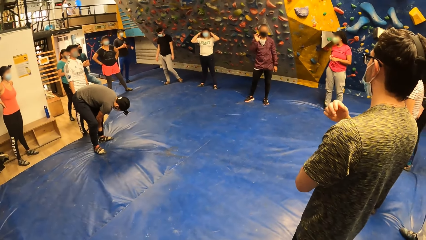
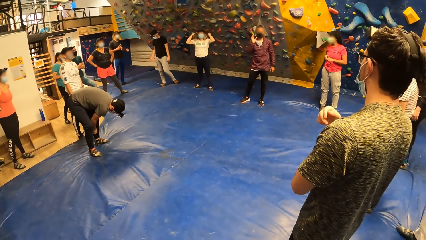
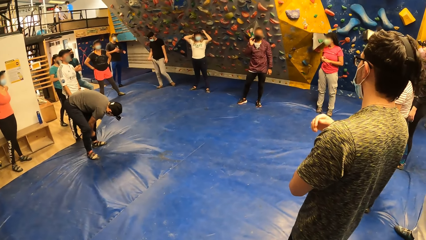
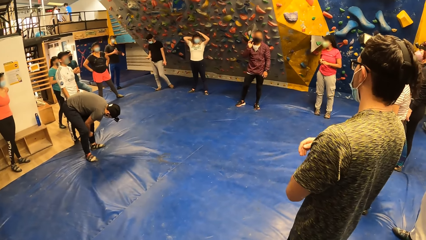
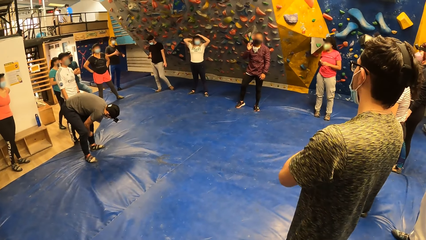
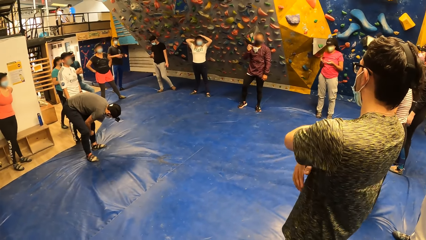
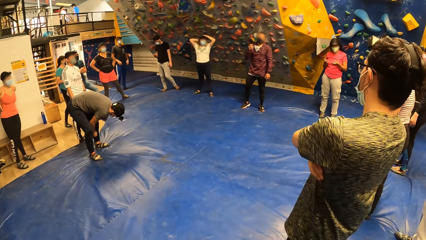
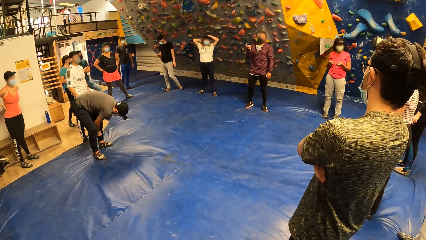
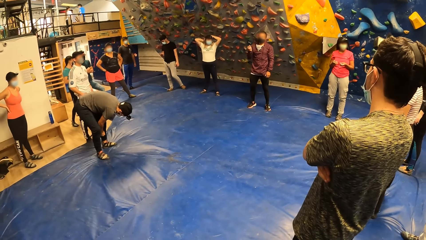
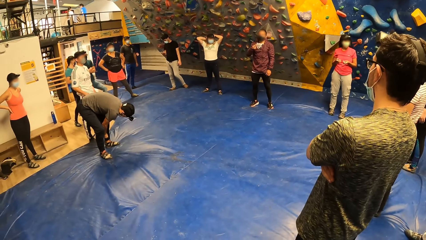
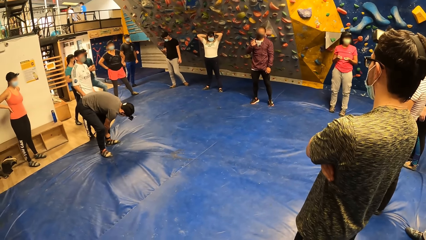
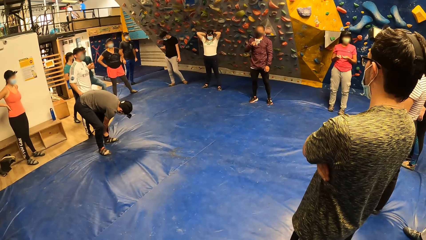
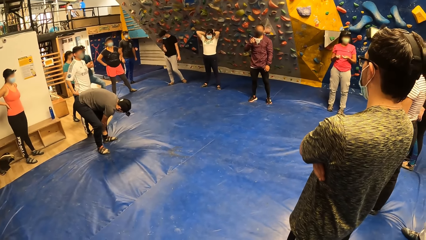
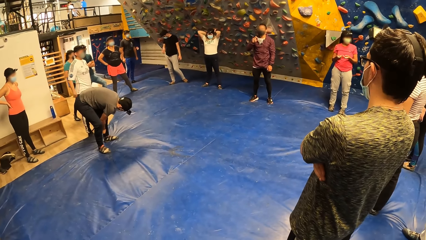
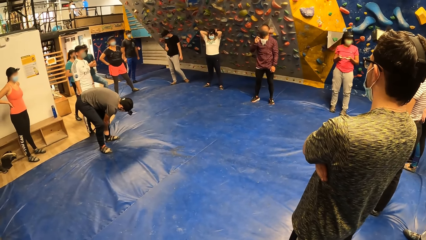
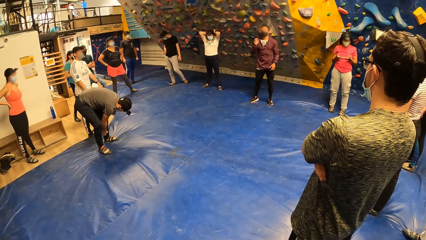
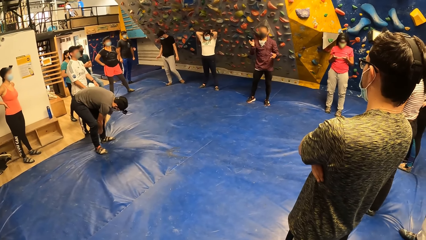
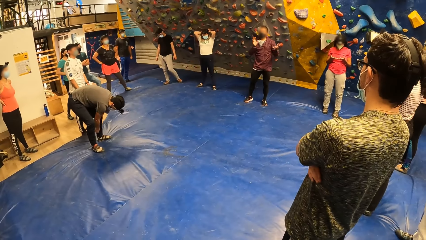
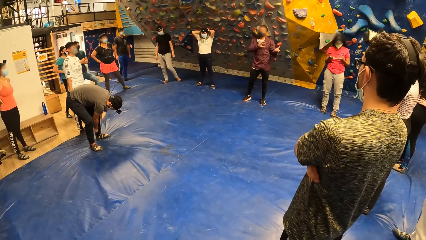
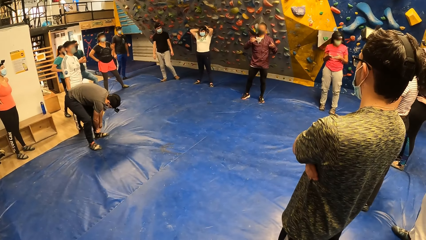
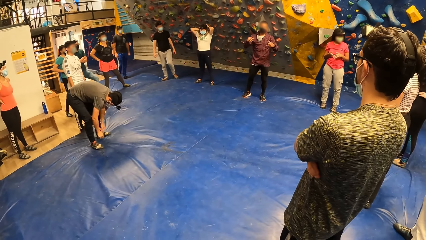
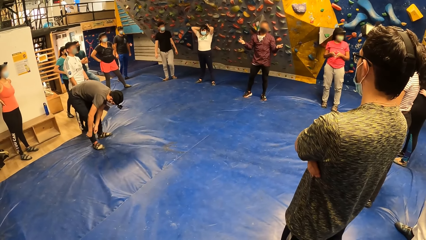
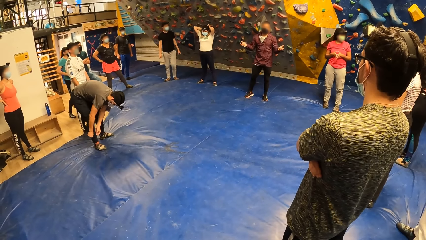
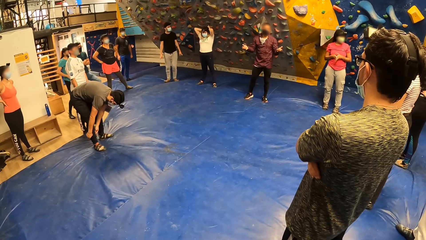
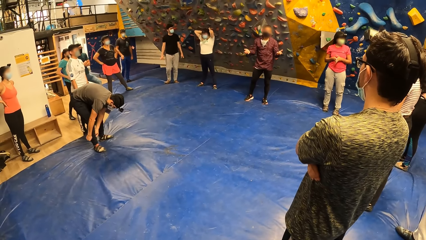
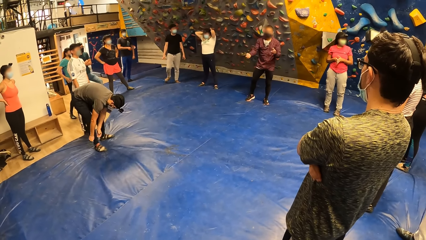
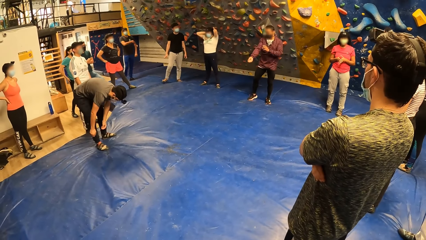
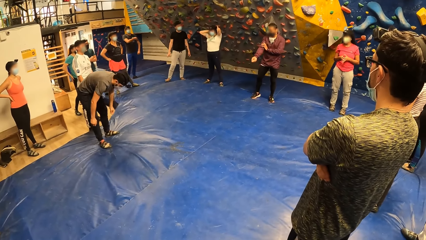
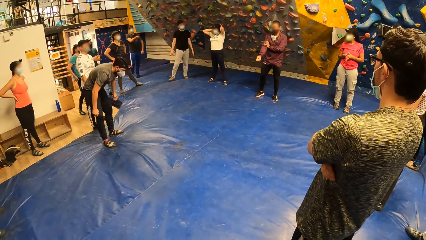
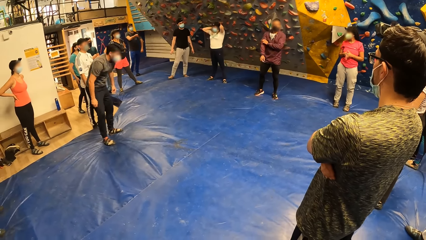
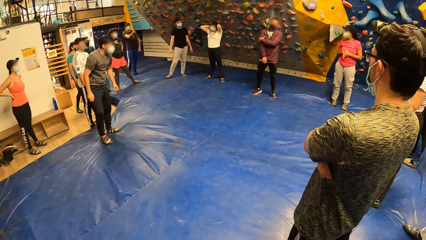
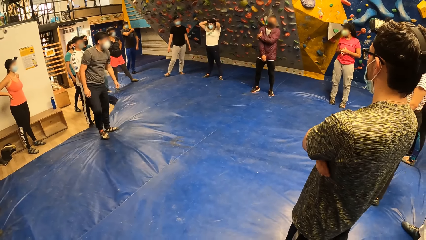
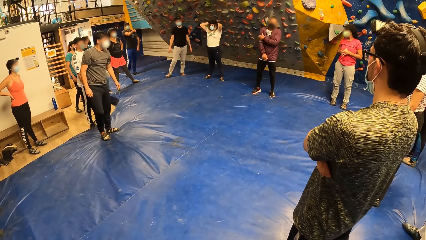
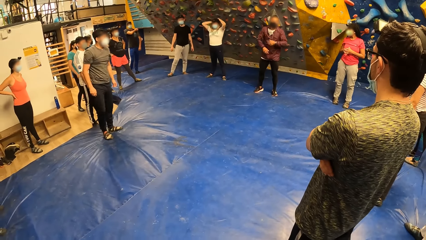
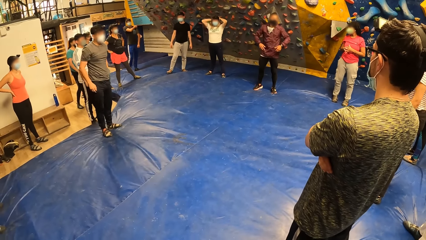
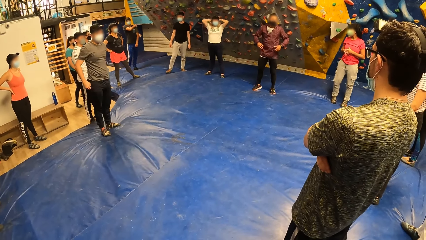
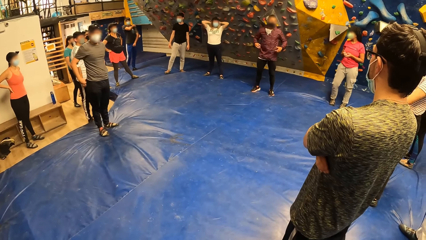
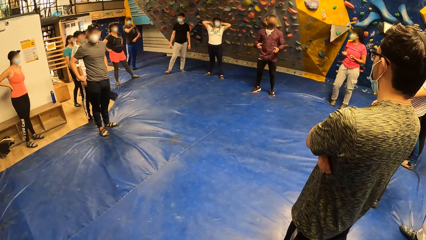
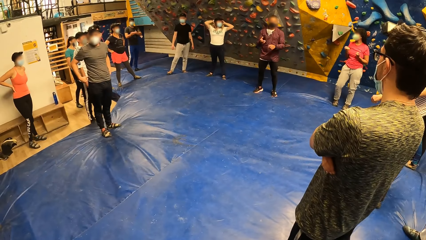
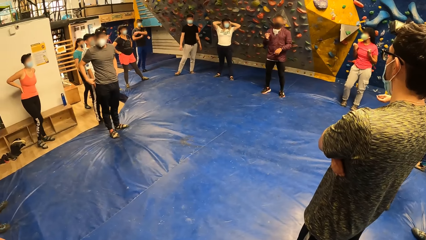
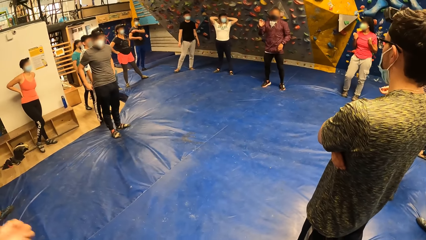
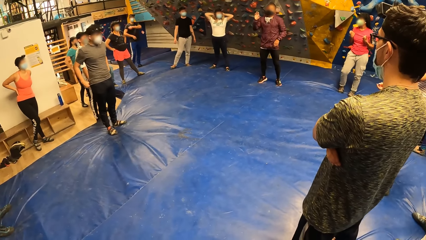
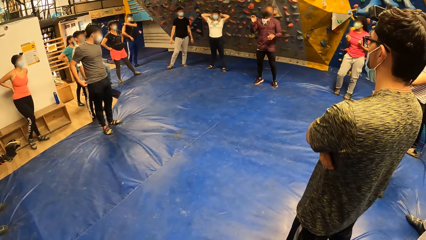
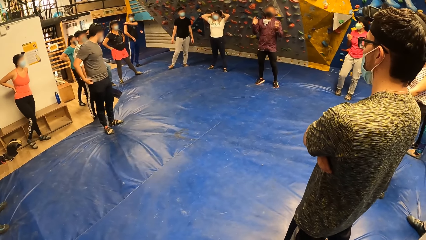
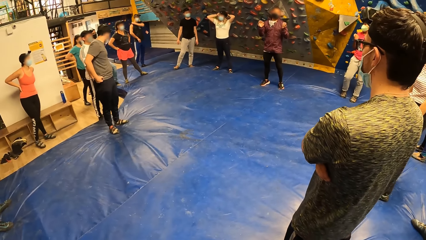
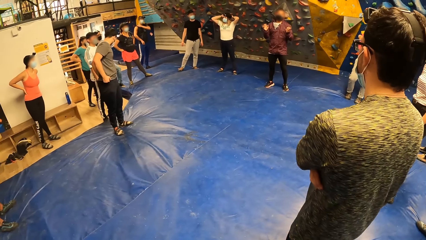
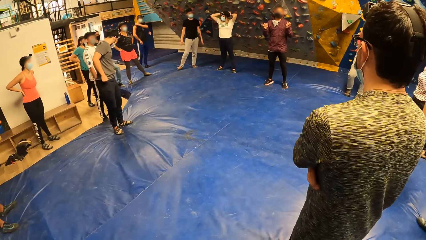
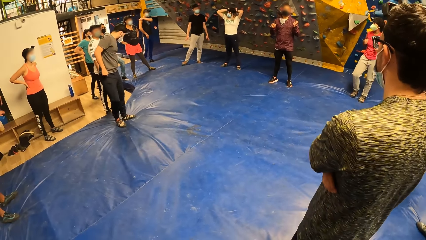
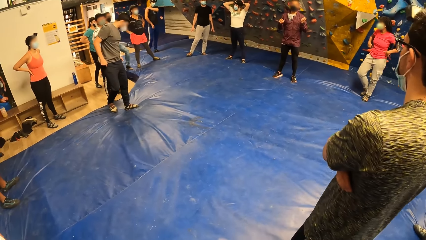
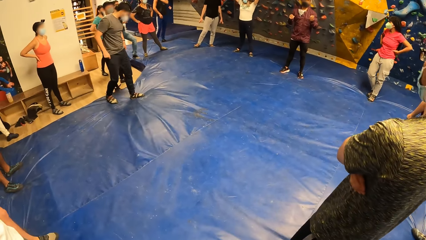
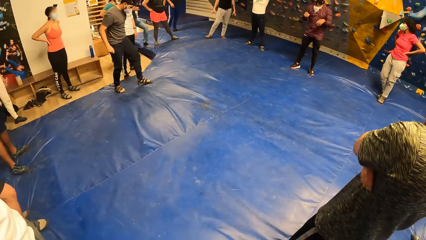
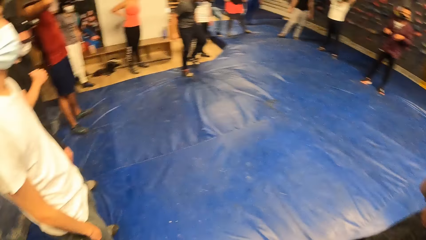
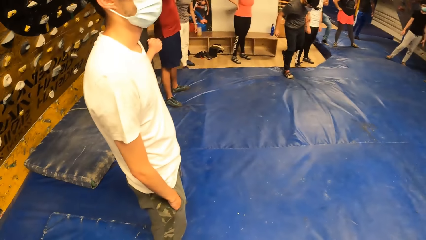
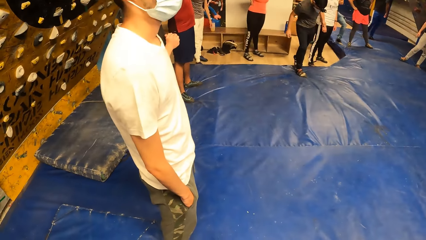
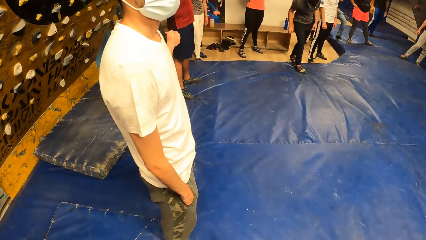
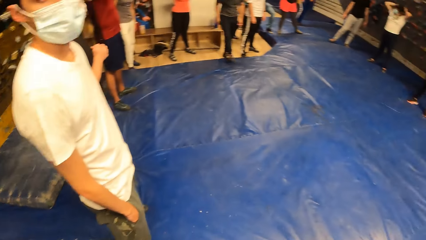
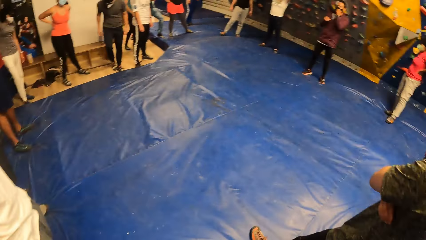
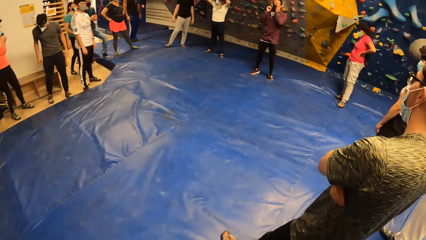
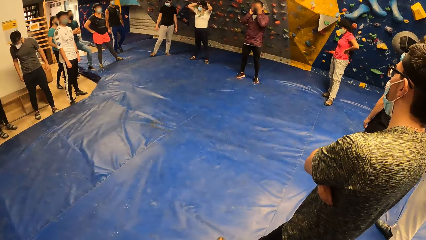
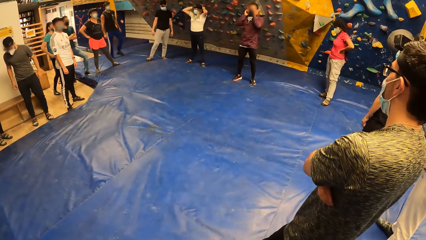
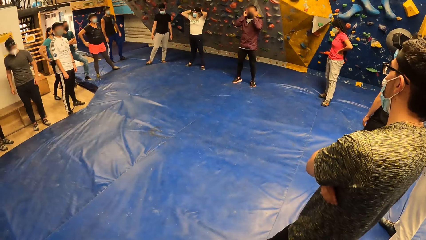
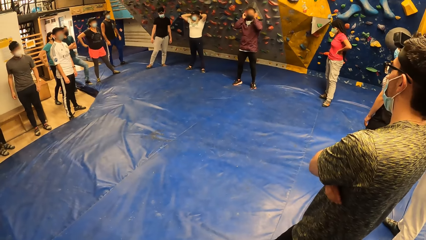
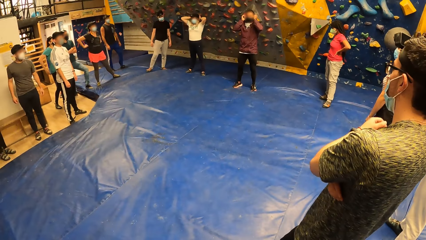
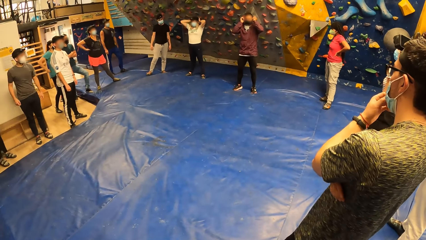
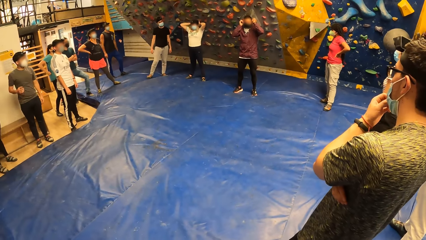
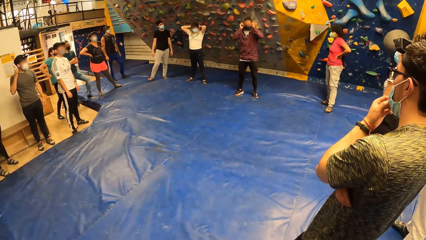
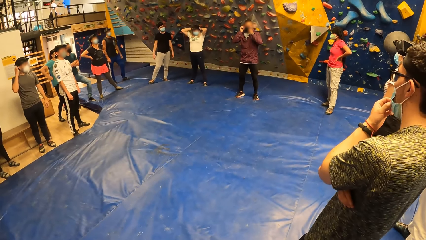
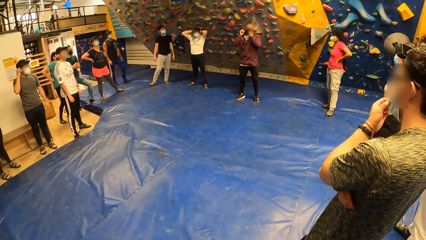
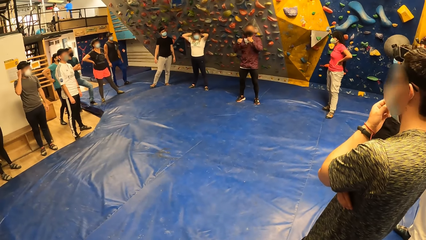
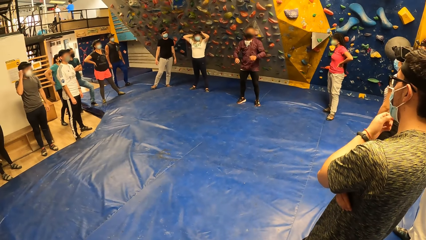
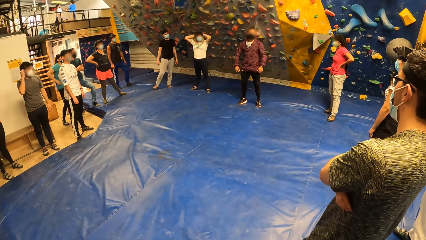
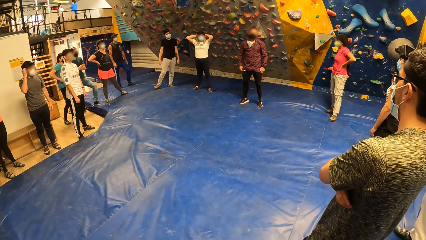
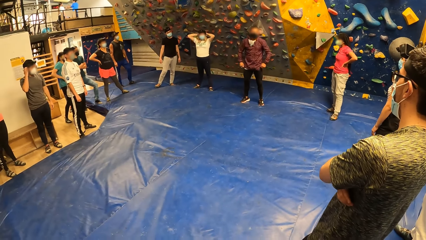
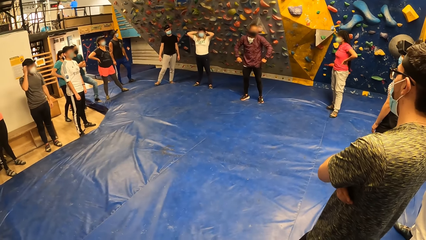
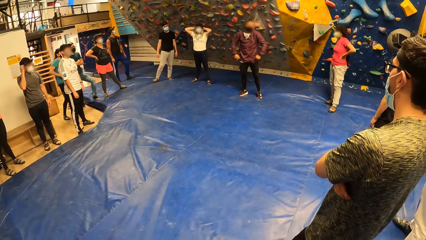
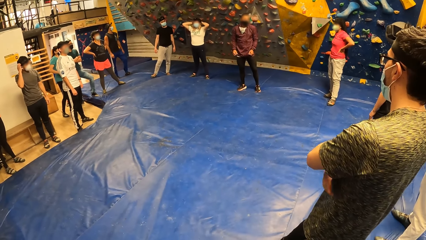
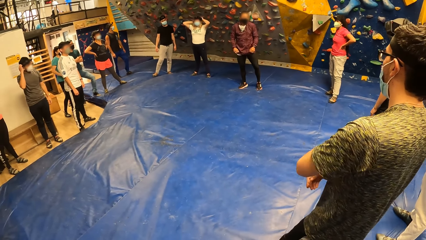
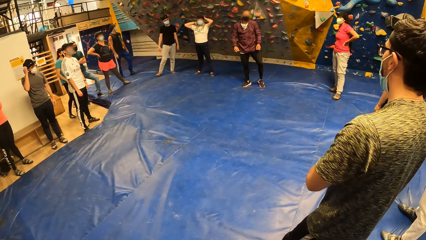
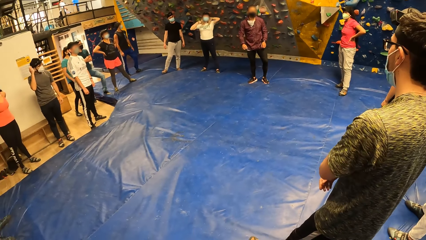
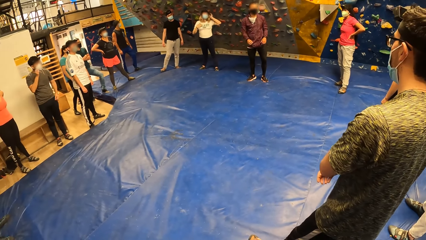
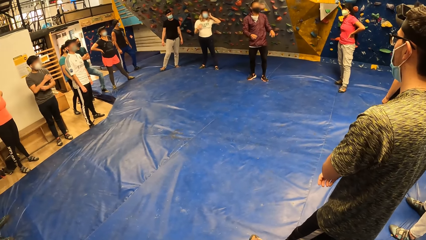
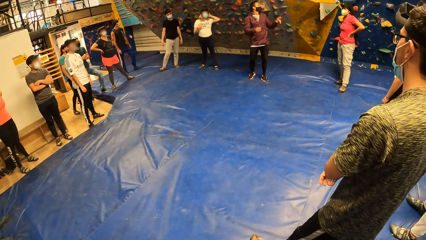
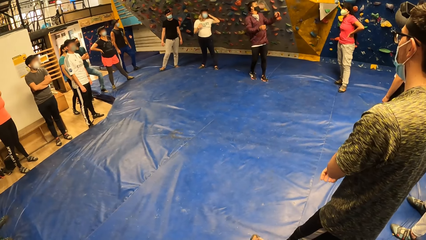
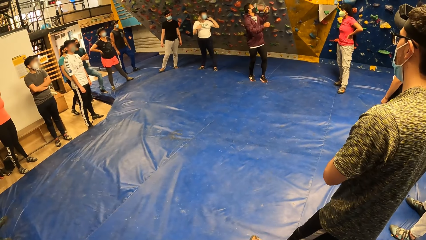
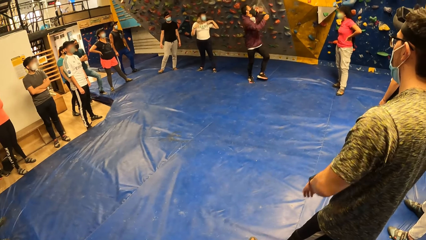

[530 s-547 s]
A man adjusts his trousers. Another man speaks to the people in the hall.
